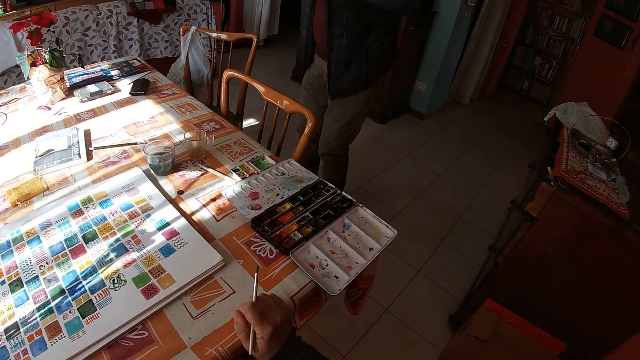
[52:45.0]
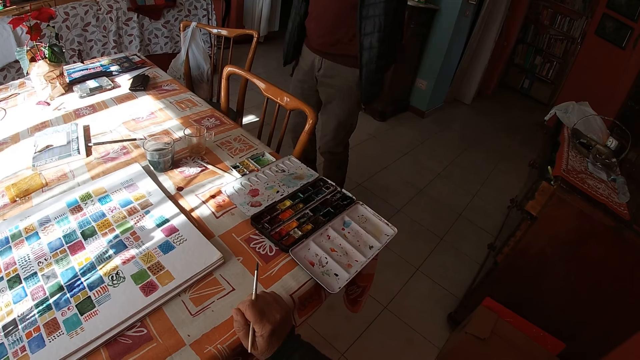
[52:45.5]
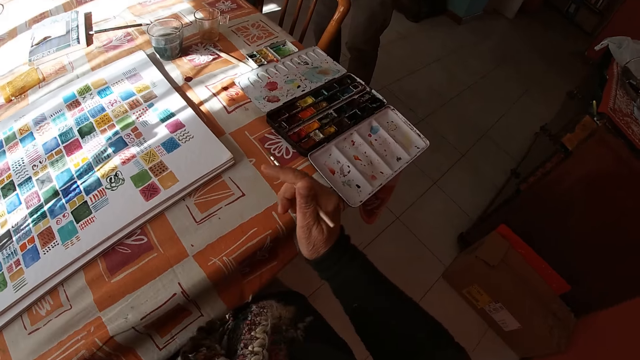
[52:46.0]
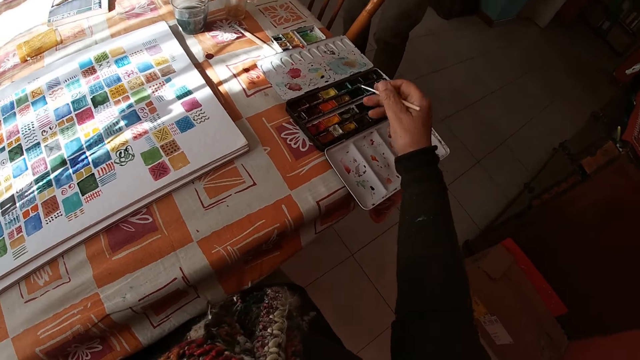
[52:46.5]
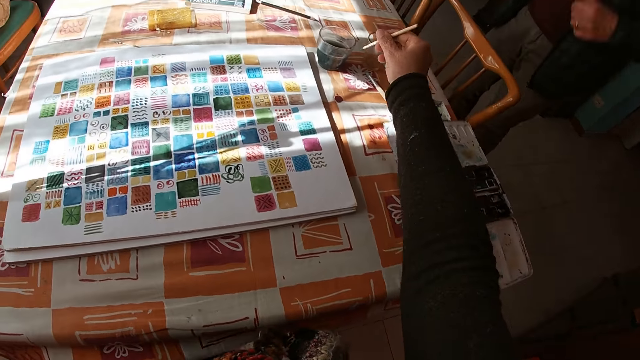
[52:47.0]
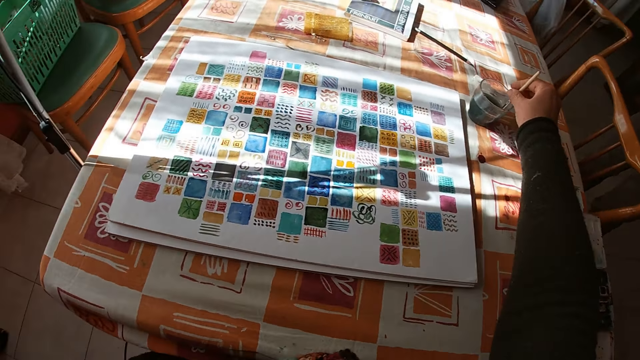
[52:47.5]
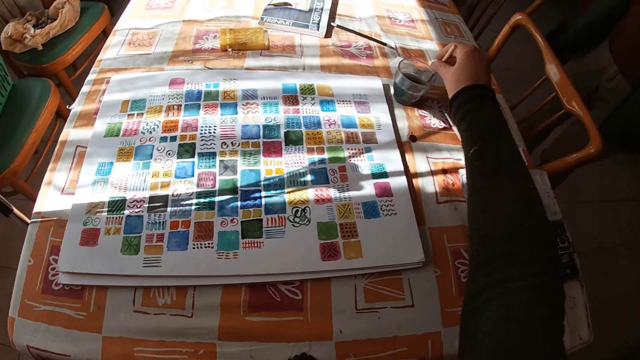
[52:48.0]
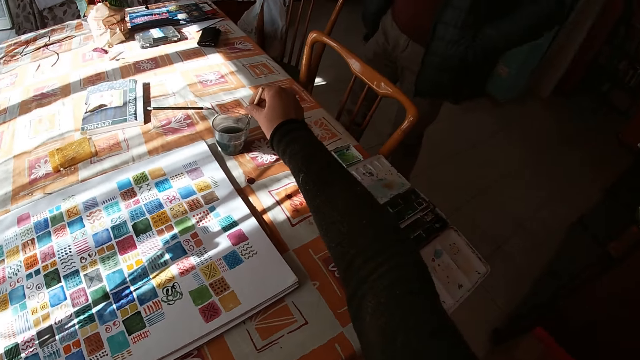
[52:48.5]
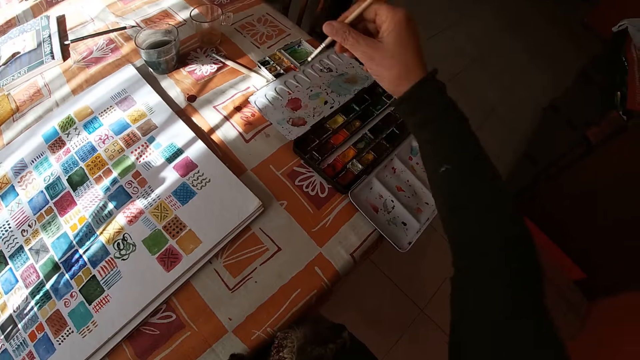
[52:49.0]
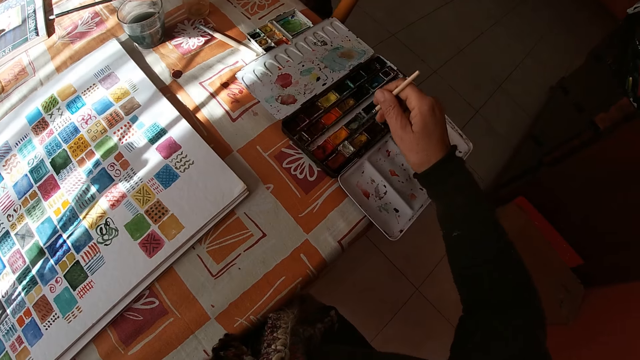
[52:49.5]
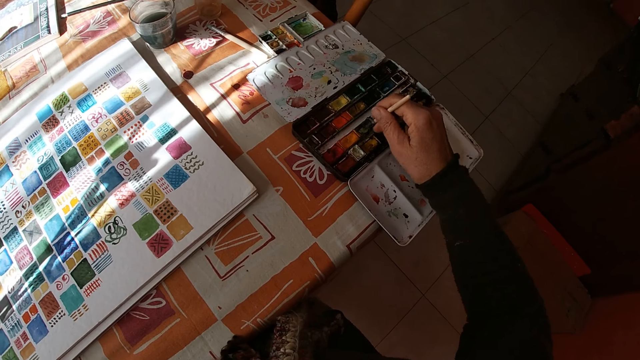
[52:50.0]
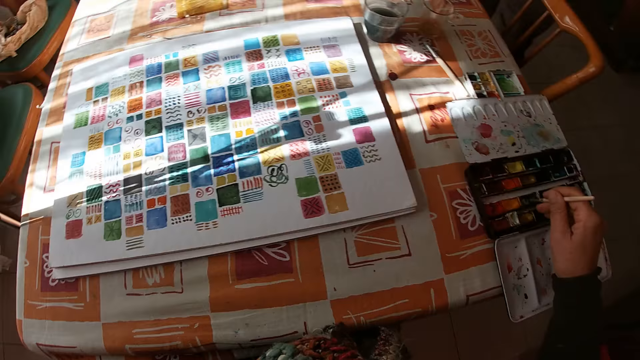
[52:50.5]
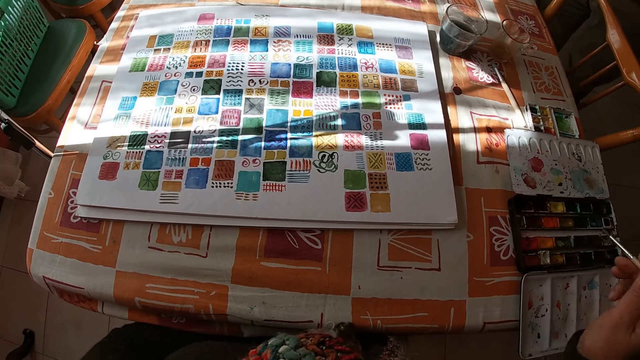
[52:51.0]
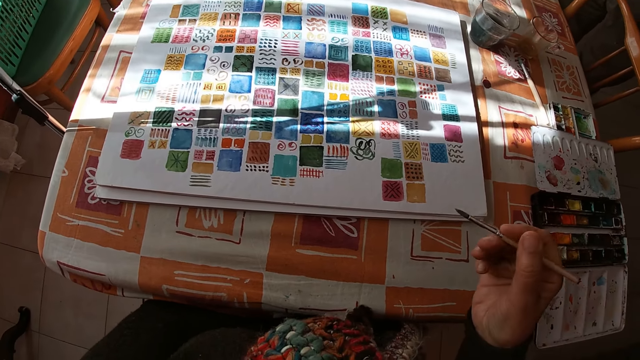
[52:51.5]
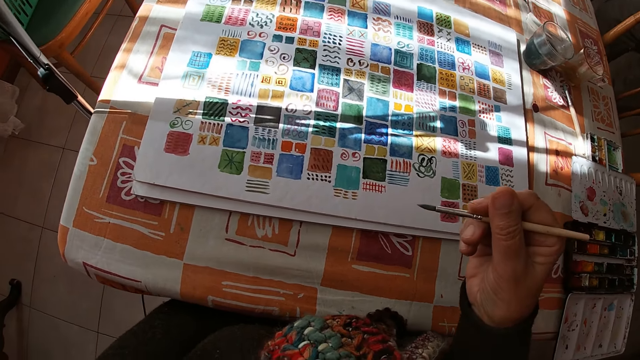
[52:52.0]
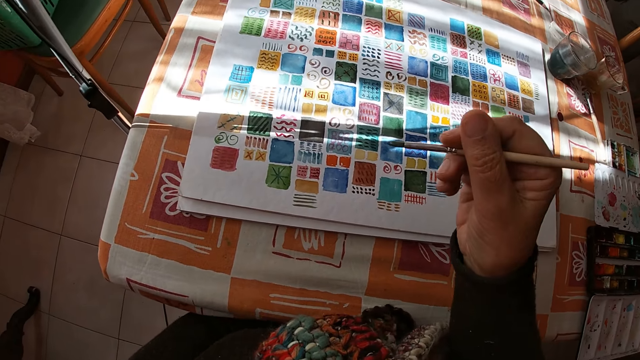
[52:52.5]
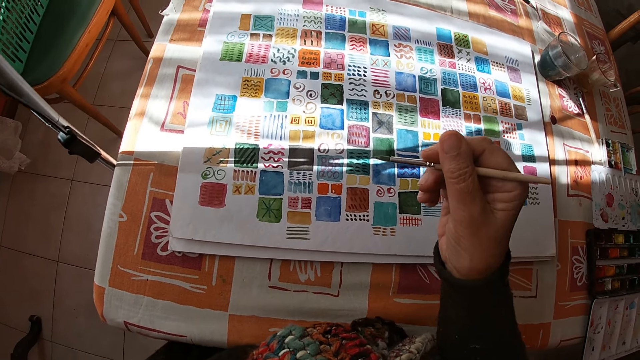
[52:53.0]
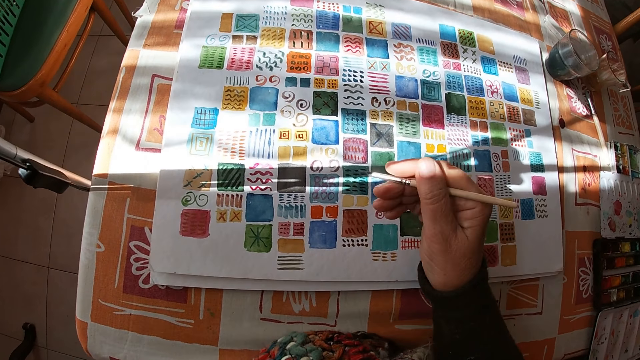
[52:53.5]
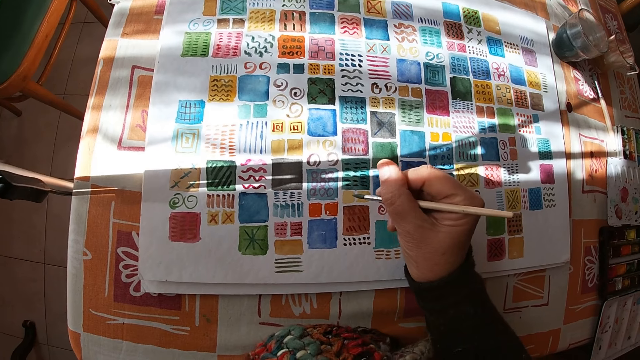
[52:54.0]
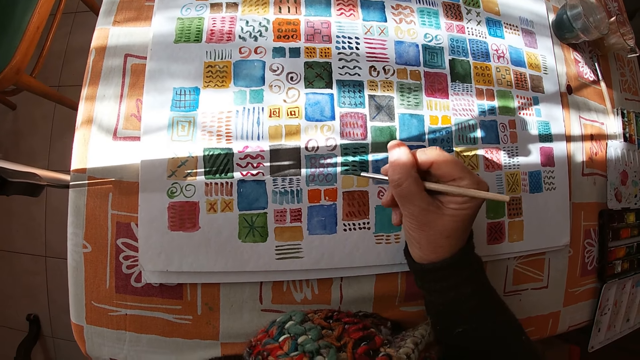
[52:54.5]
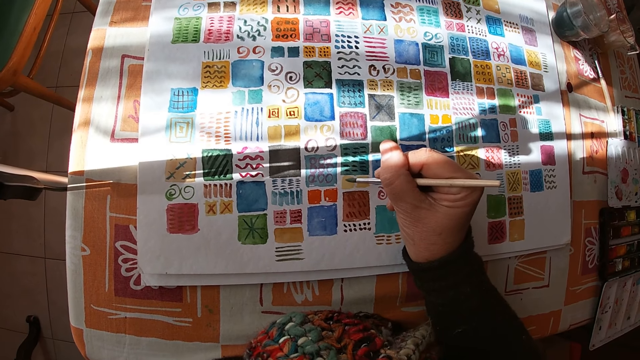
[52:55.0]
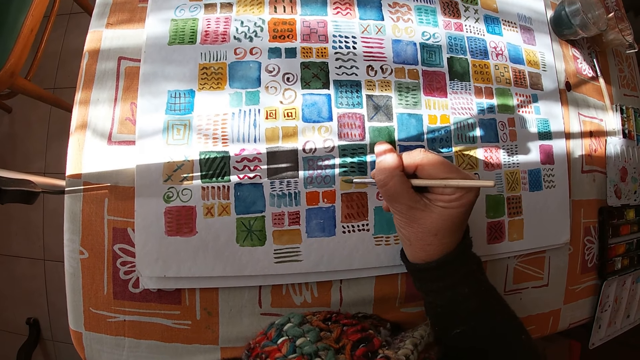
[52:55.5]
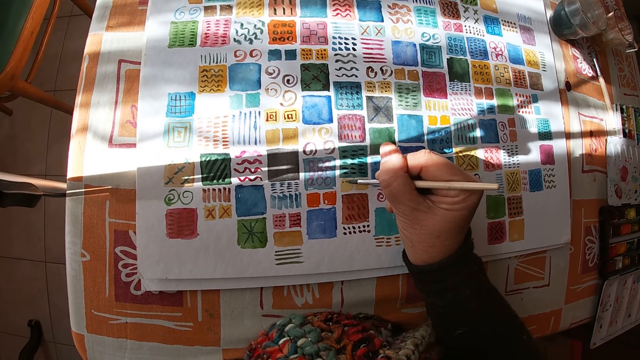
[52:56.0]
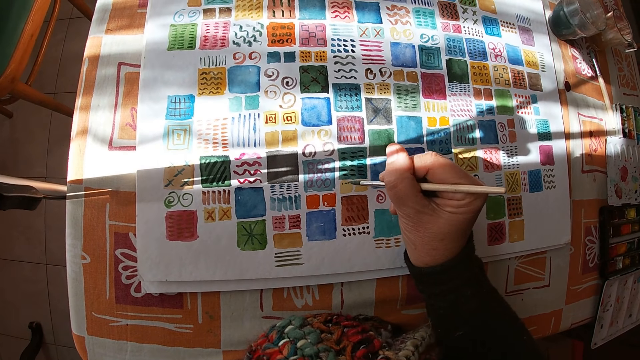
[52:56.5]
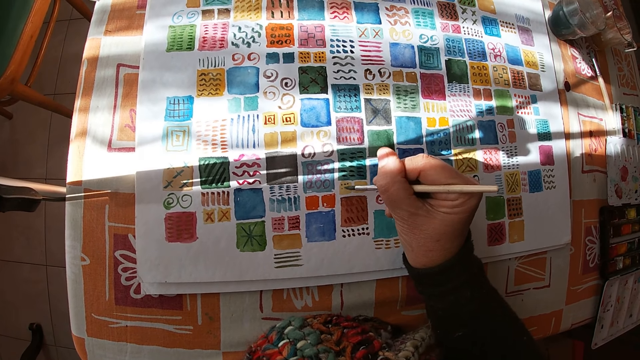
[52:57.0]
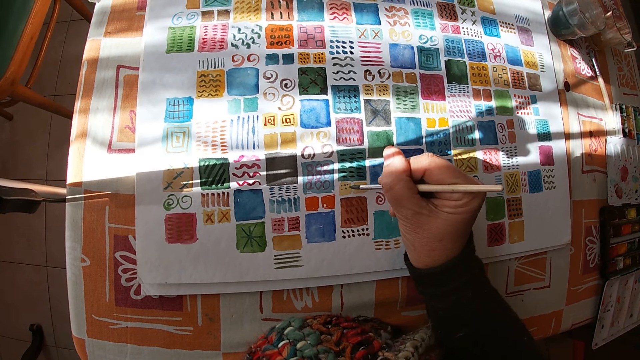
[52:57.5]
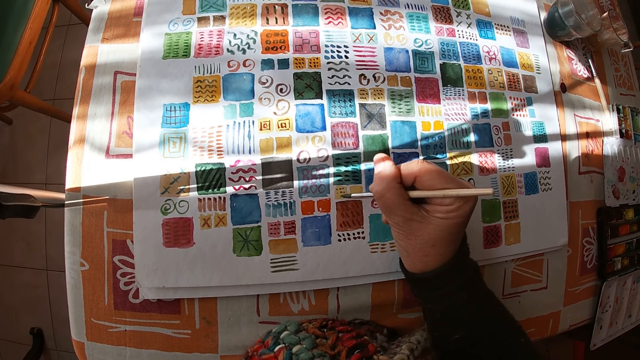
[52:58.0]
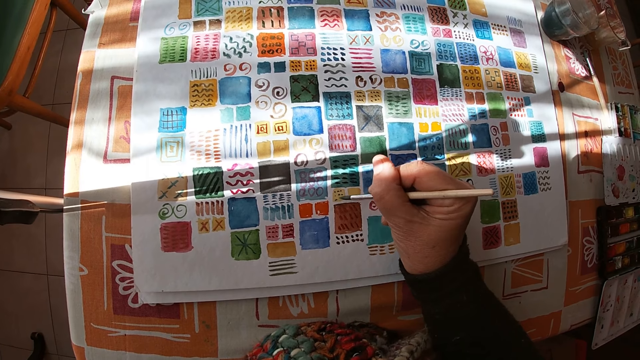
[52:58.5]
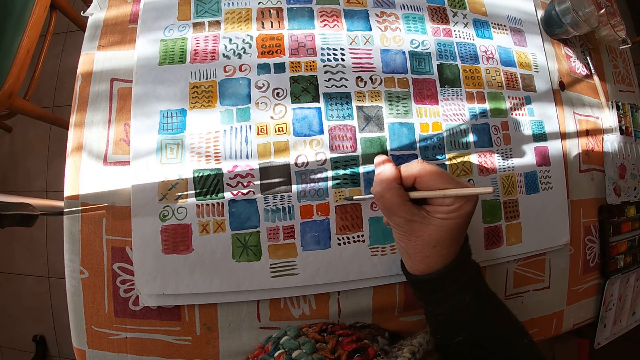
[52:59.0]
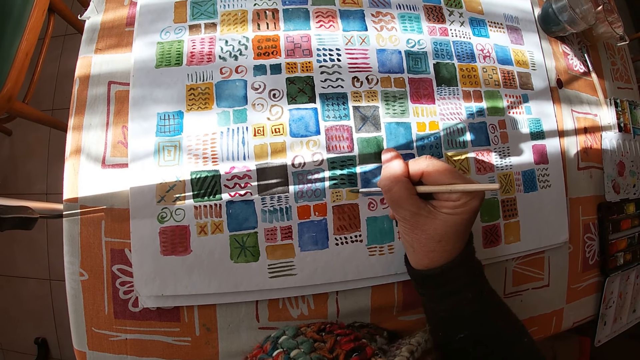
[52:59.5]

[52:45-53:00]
The camera wearer looks at the paints. She rinses the paint brush in her right hand in the bowl of water on the table. She dips the paint brush in her right hand into the color palette on the table. She holds the paintbrush. She paints on the canvas pad on the table with the paint brush in her right hand.

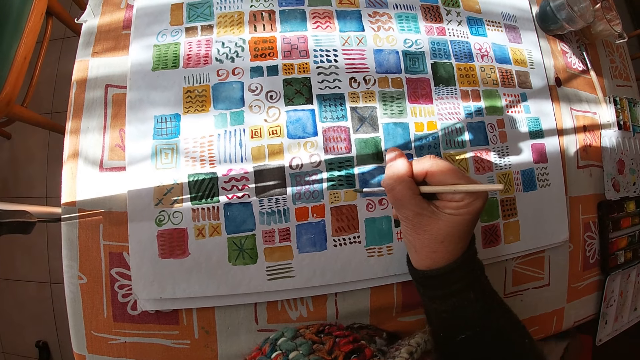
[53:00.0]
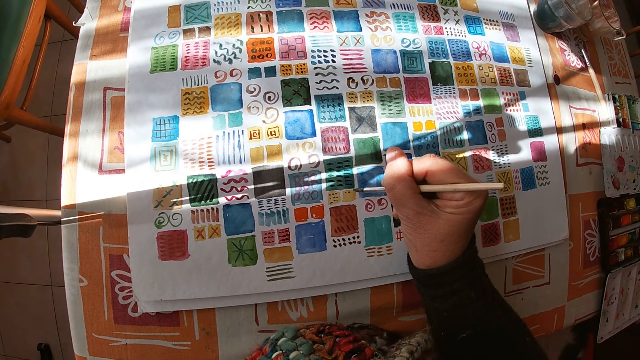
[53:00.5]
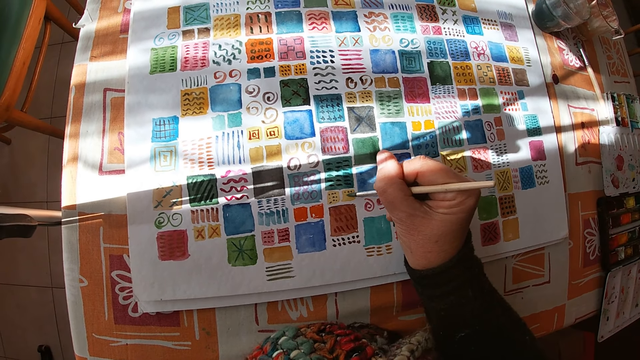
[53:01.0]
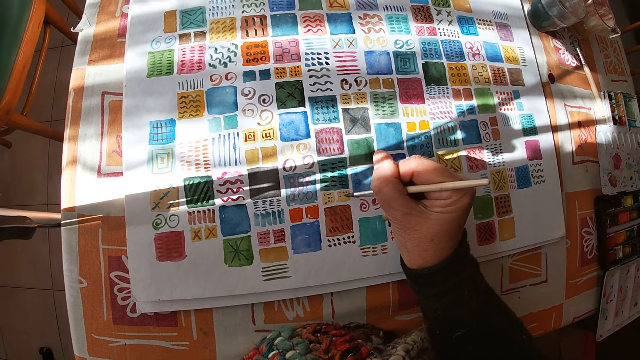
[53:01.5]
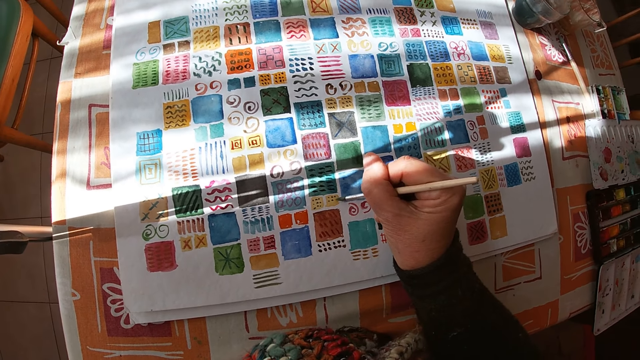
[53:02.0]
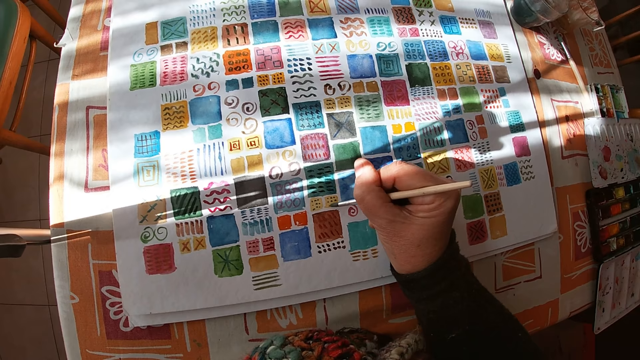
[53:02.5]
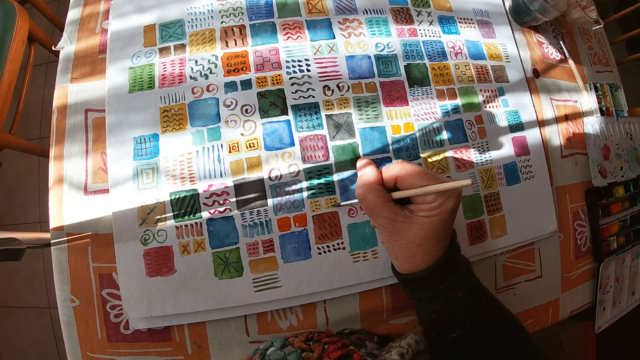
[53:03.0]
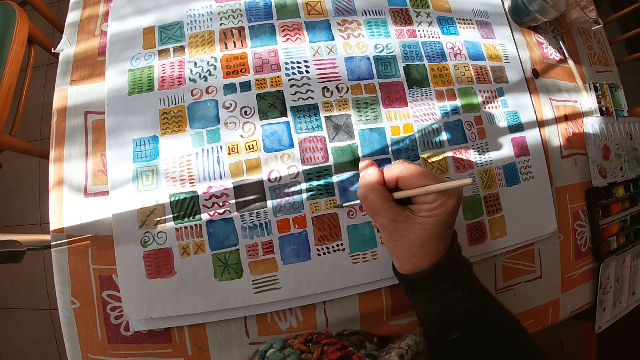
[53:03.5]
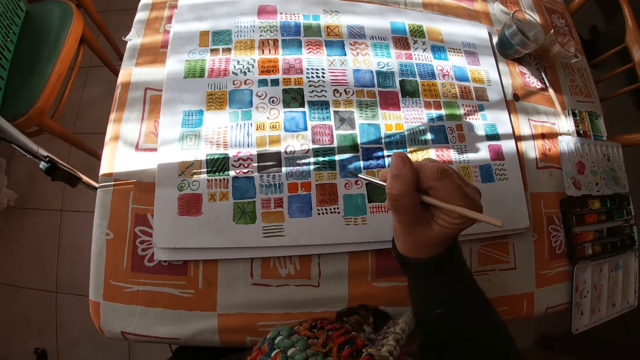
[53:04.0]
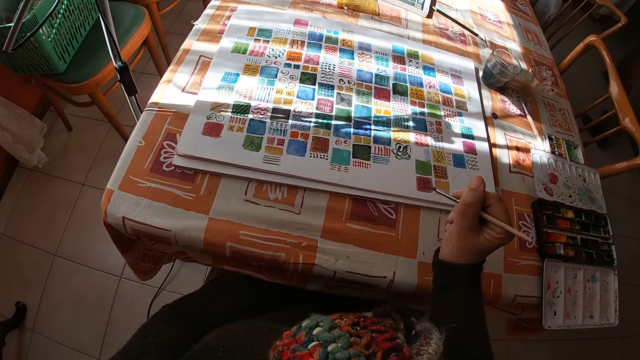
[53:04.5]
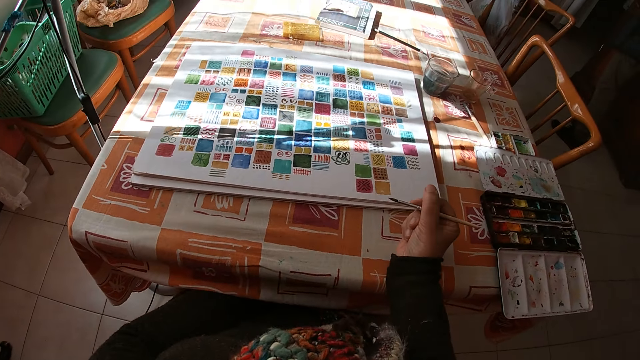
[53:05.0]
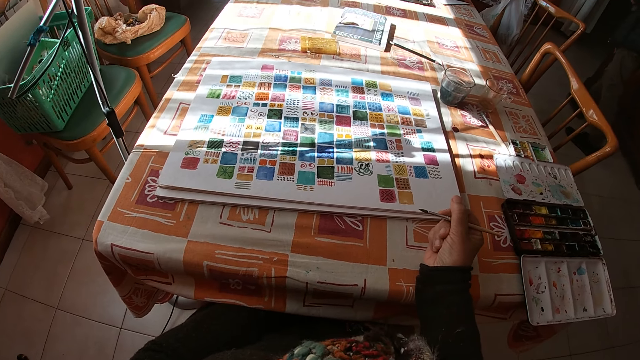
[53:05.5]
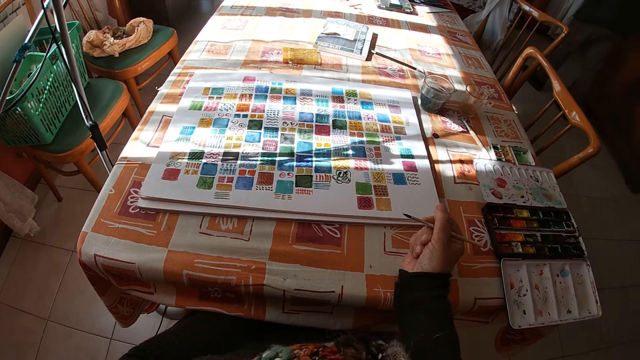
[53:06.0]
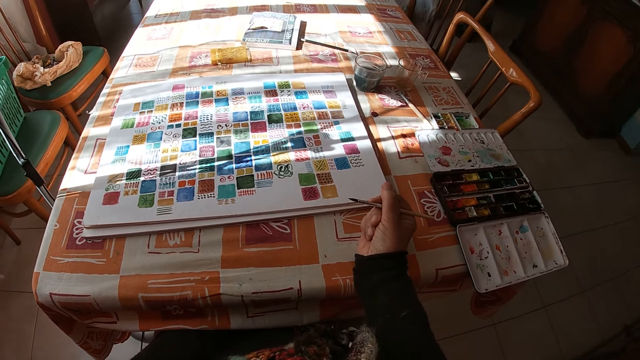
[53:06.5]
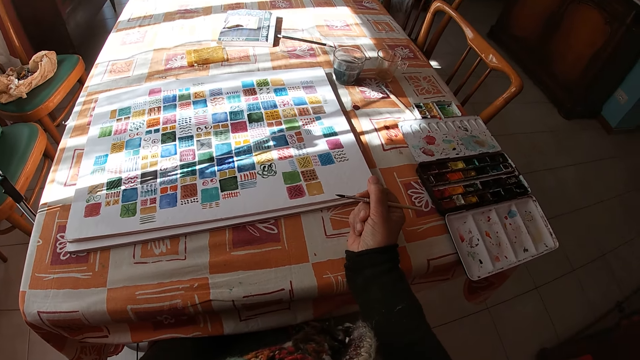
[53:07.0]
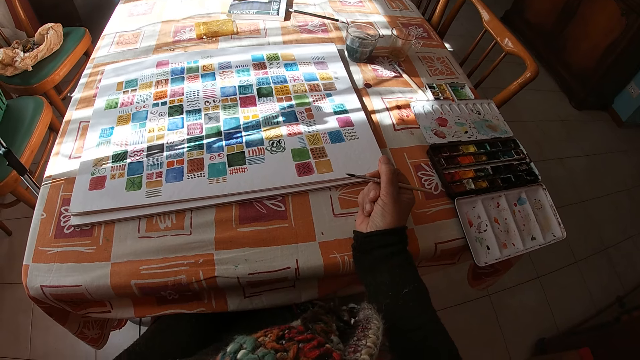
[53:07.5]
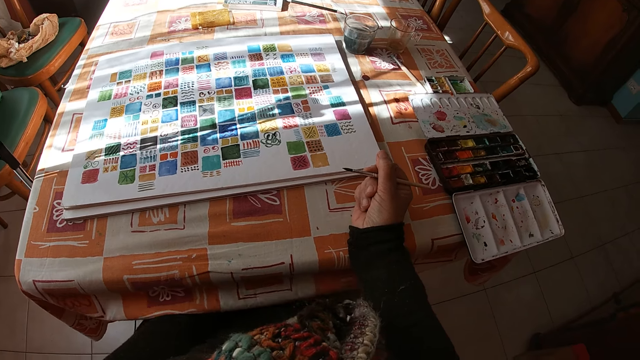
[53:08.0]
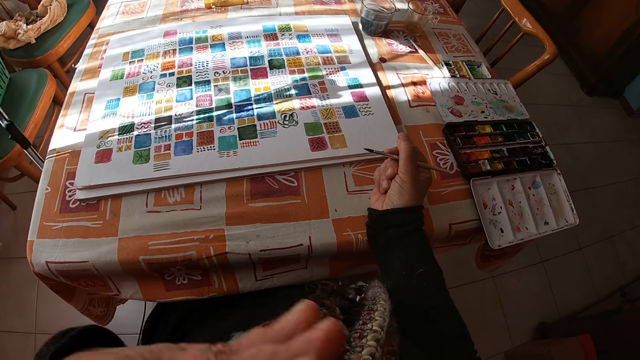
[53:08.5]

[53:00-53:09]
The camera wearer holds the paintbrush. She places her right hand on the table. She holds the paintbrush again. She looks at the drawing. She touches her chest with her left hand.
